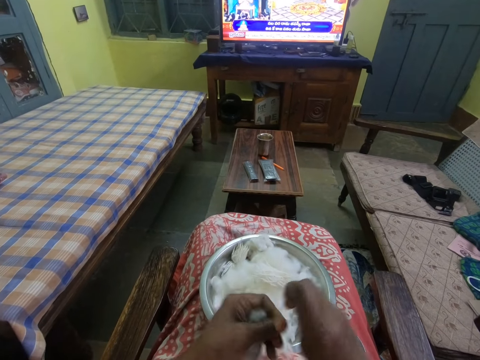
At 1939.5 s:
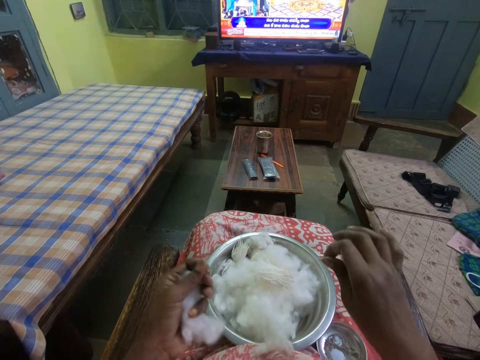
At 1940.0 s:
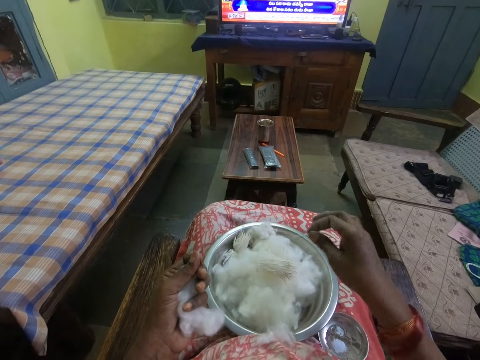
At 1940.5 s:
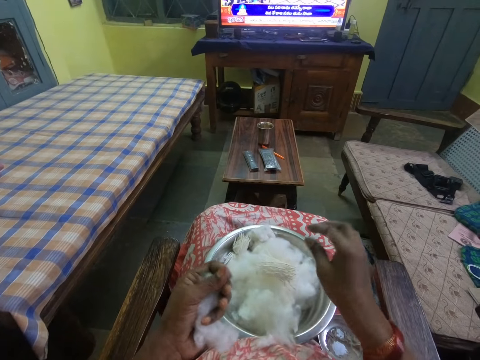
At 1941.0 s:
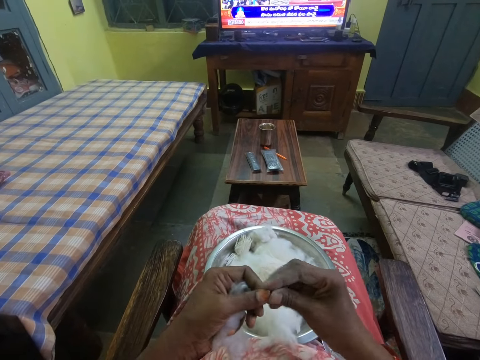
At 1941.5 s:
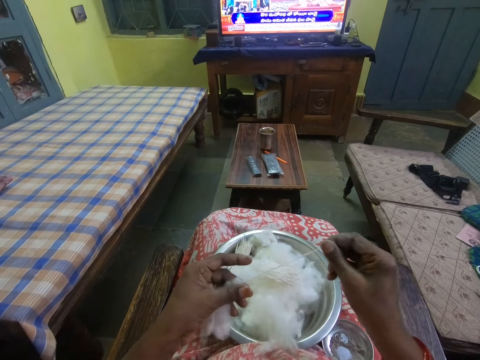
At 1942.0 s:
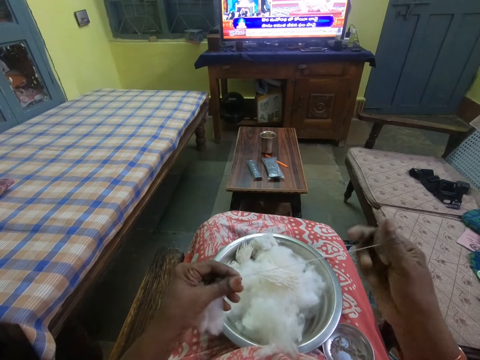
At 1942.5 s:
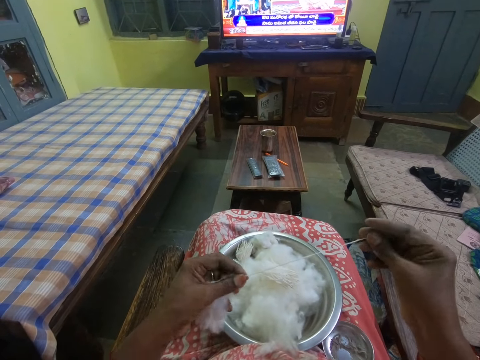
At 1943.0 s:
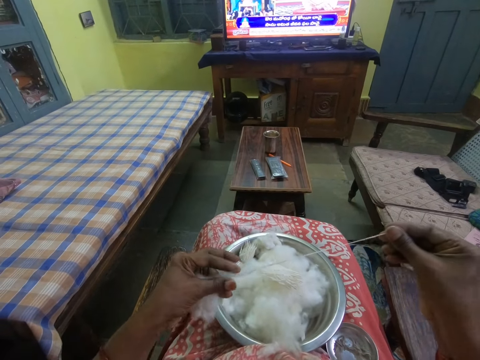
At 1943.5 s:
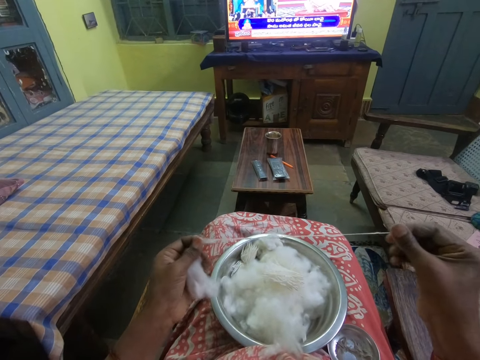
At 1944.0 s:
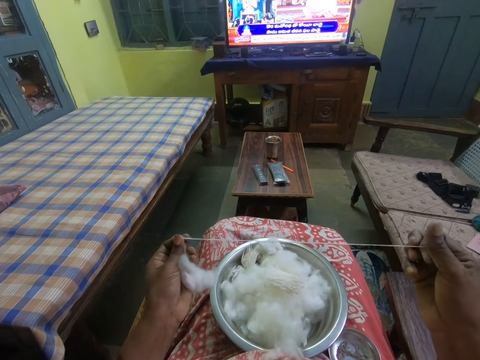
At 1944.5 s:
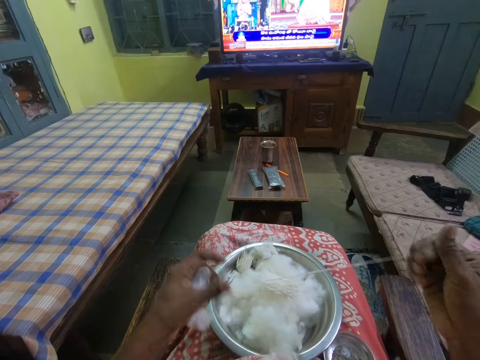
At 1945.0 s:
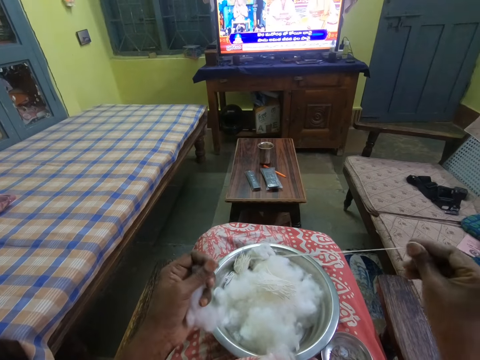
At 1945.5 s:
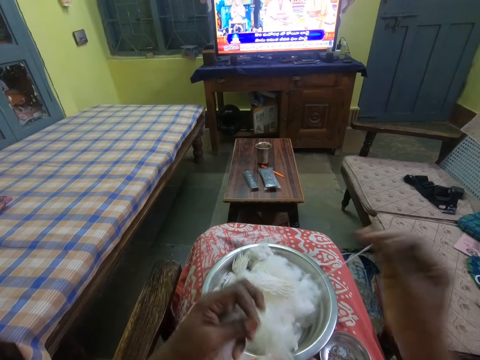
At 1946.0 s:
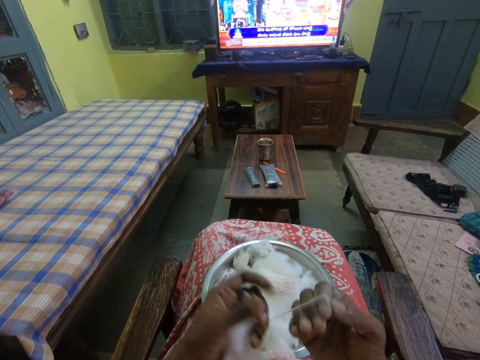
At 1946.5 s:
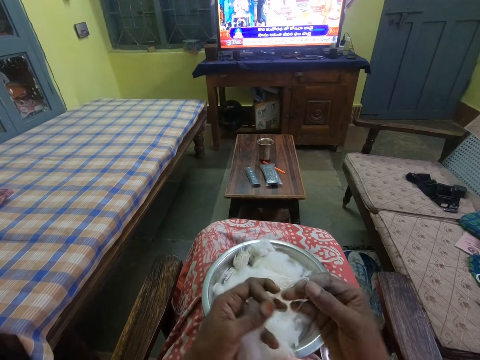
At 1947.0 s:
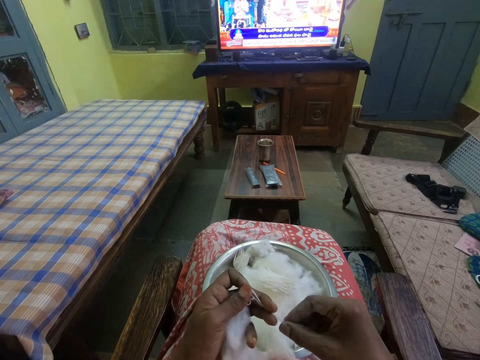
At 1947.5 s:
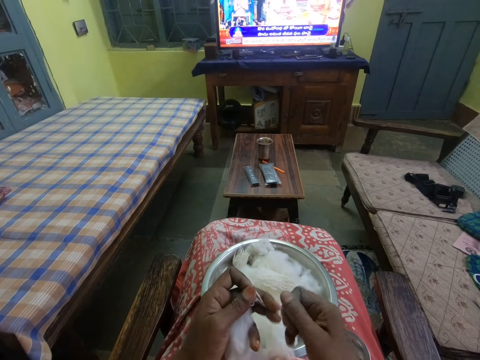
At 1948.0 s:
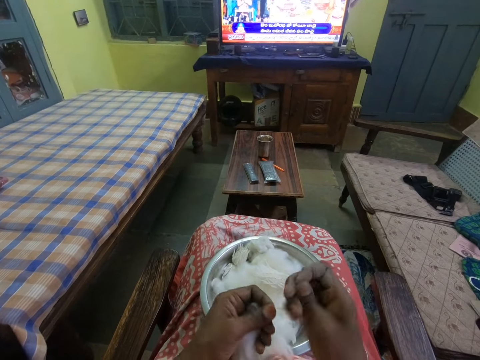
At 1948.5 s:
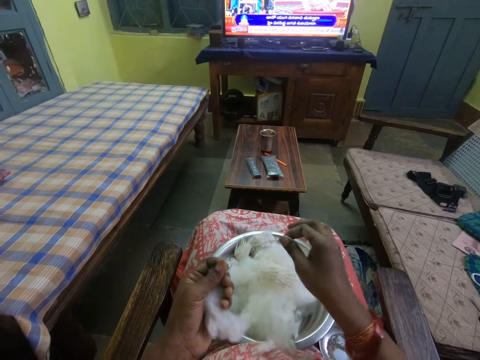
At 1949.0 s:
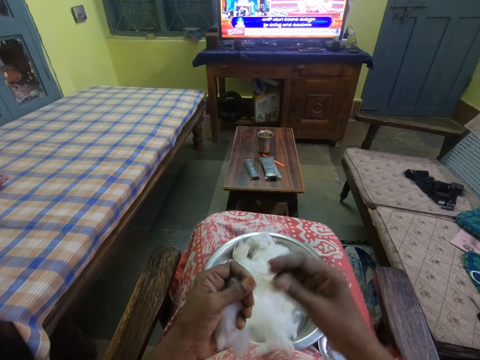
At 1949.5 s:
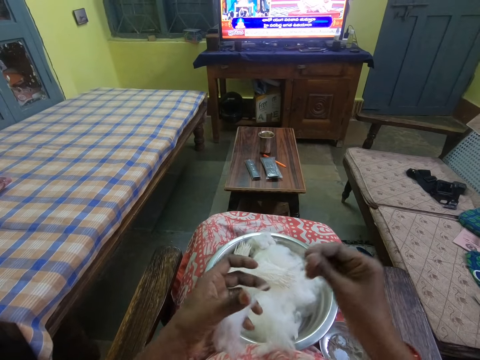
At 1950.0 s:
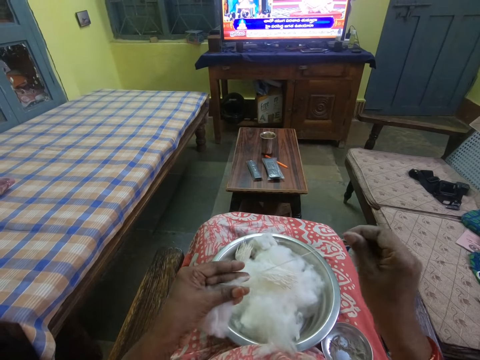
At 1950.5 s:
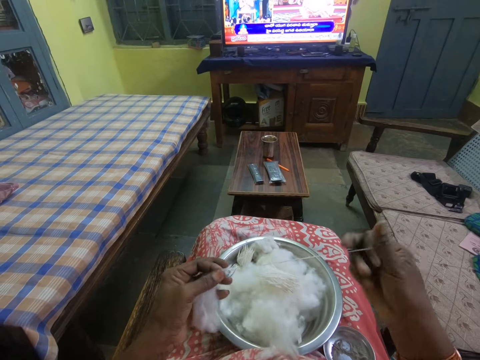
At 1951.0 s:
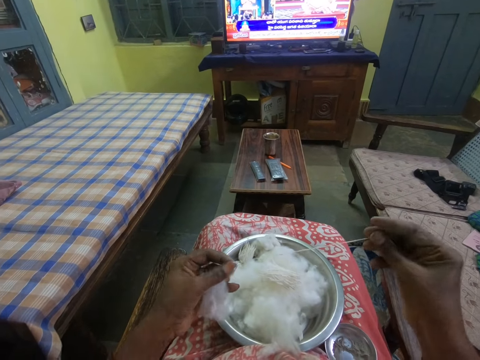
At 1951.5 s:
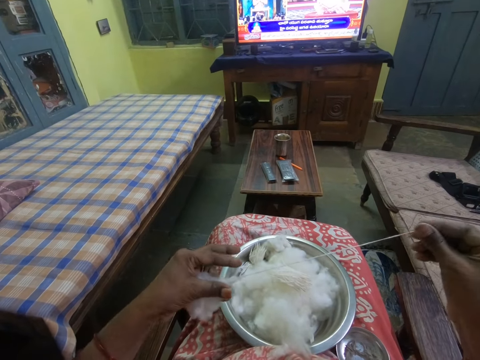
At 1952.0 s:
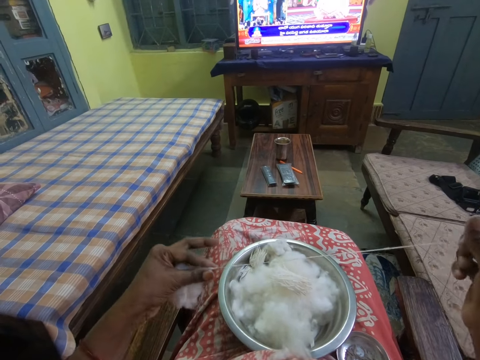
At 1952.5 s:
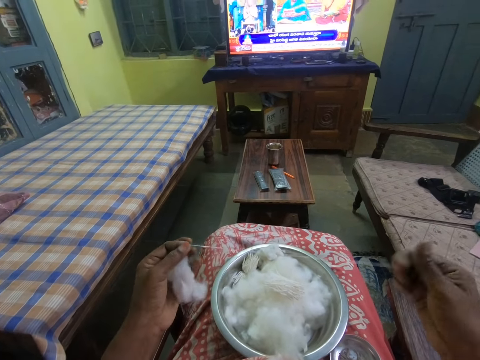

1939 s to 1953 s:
The camera wearer cuts the cotton. She puts the cotton inside the bowl or tray. She stretches the cotton in her hands. She rolls the cotton wool. She folds the cotton around her fingers. She rolls the cotton in her hands. She cuts the cotton. She puts the cotton inside the bowl. She stretches the cotton in her hands. She rolls the cotton wool.

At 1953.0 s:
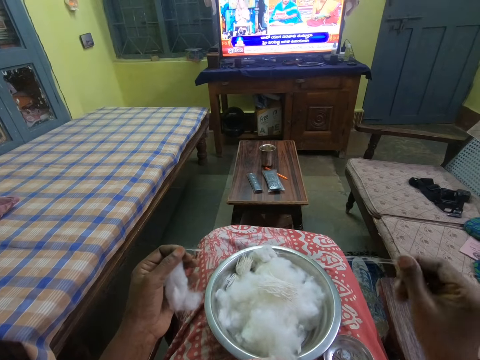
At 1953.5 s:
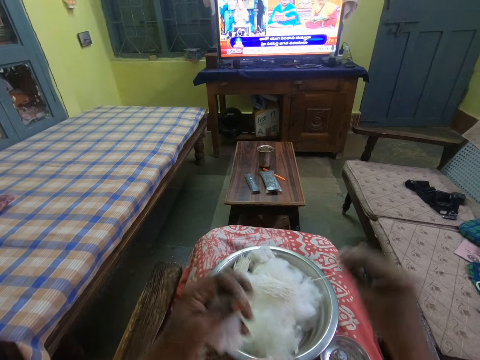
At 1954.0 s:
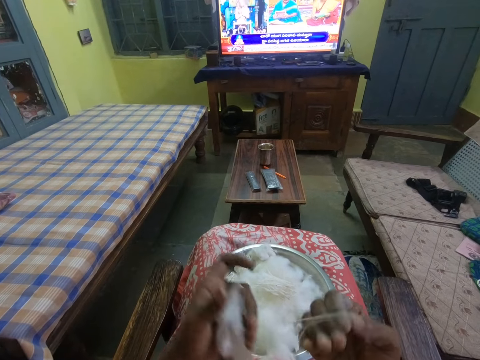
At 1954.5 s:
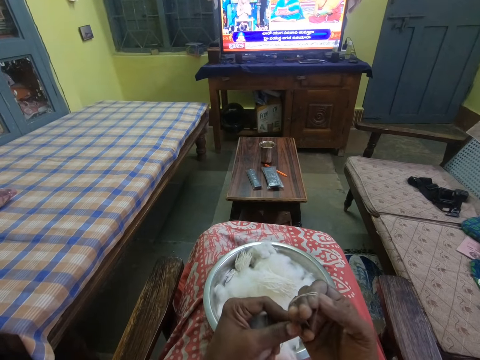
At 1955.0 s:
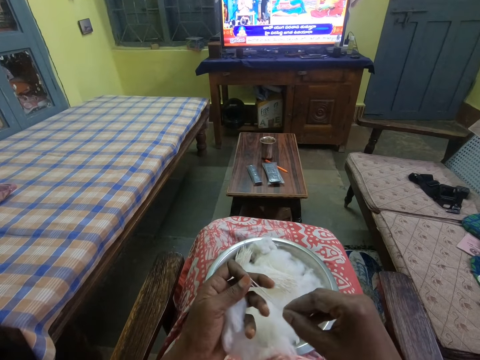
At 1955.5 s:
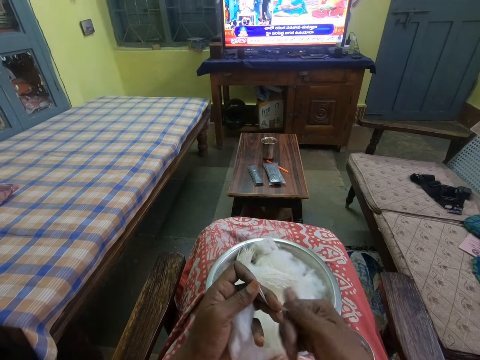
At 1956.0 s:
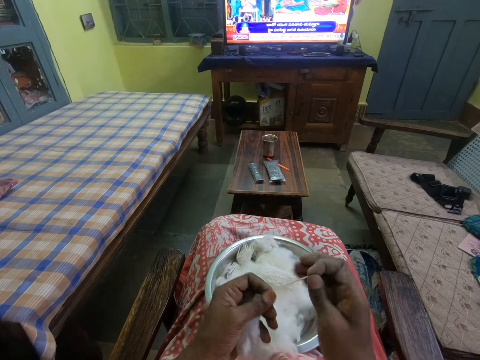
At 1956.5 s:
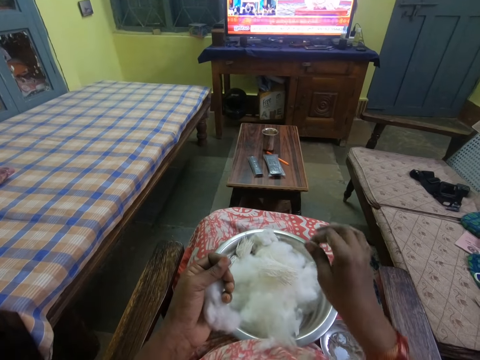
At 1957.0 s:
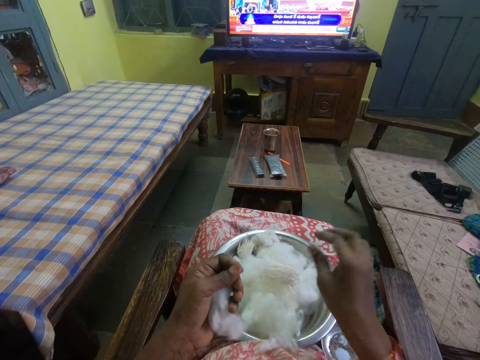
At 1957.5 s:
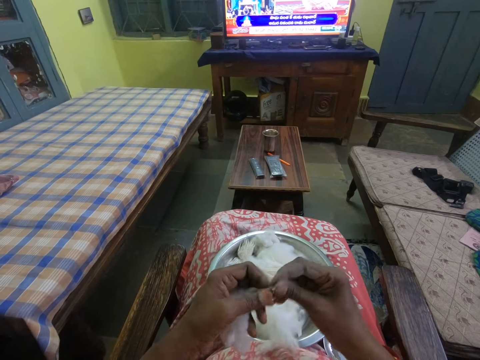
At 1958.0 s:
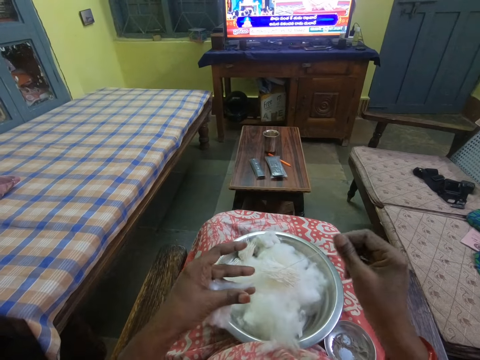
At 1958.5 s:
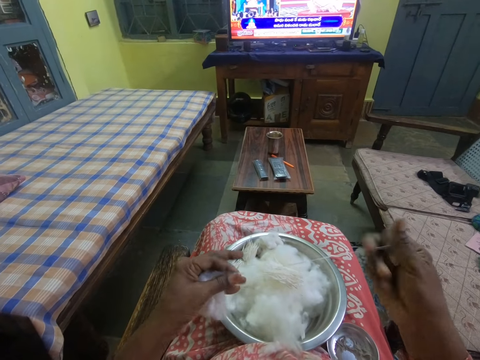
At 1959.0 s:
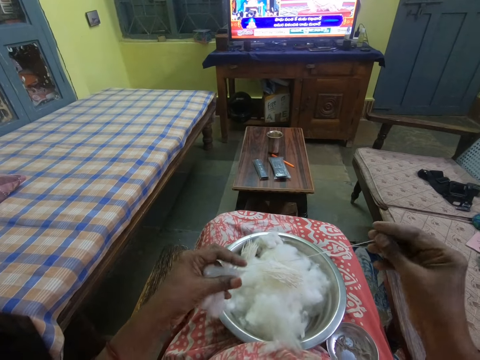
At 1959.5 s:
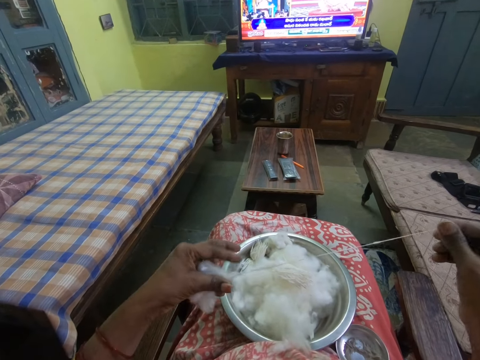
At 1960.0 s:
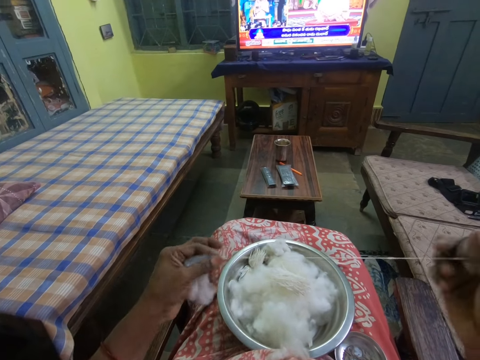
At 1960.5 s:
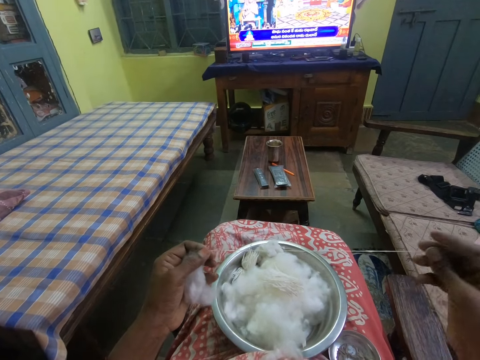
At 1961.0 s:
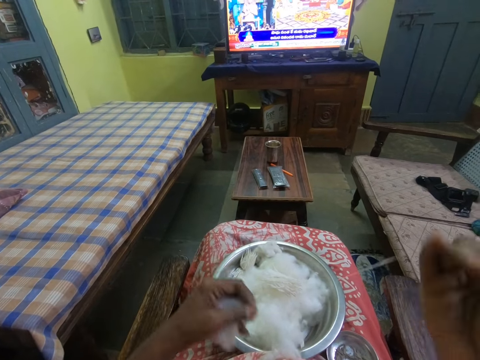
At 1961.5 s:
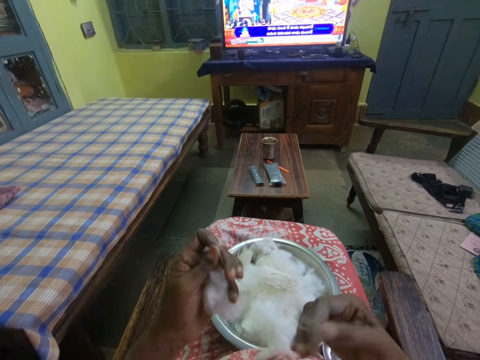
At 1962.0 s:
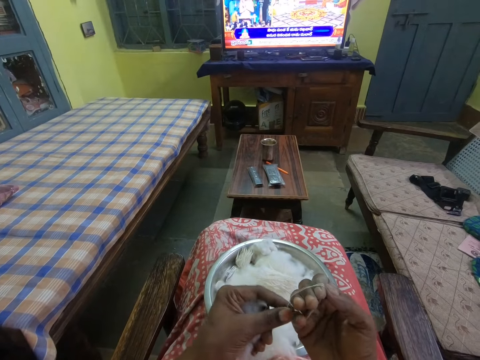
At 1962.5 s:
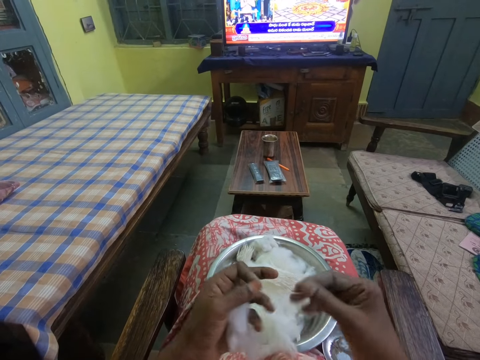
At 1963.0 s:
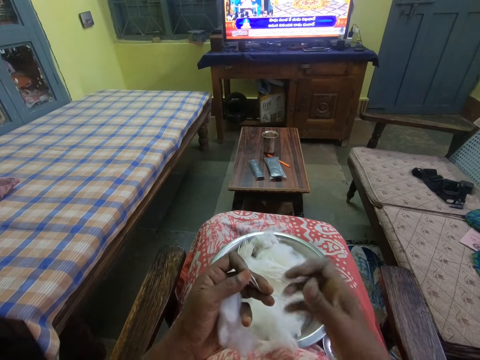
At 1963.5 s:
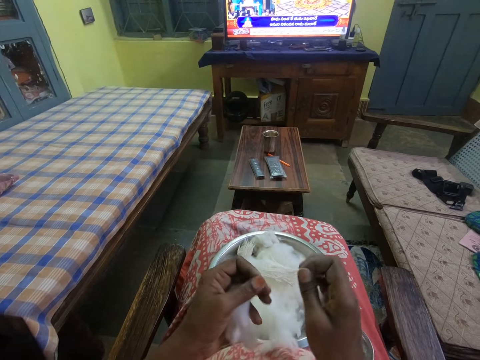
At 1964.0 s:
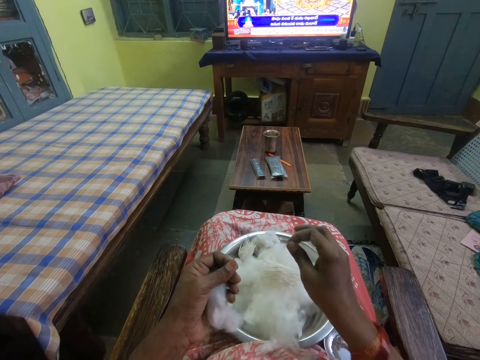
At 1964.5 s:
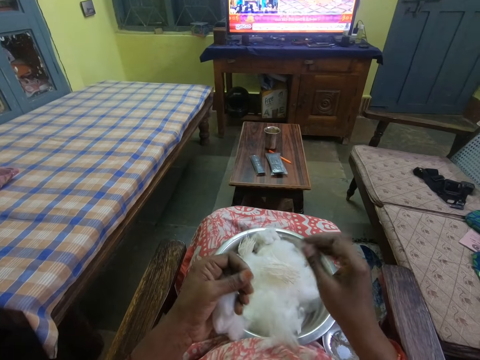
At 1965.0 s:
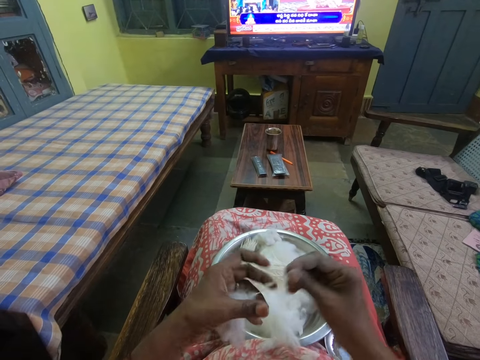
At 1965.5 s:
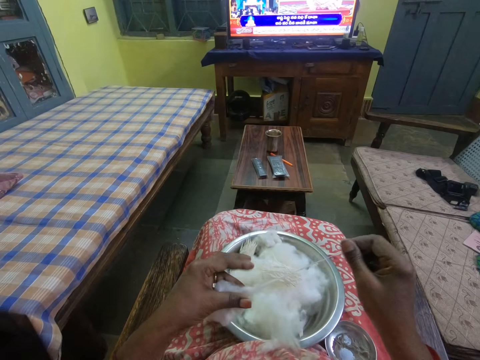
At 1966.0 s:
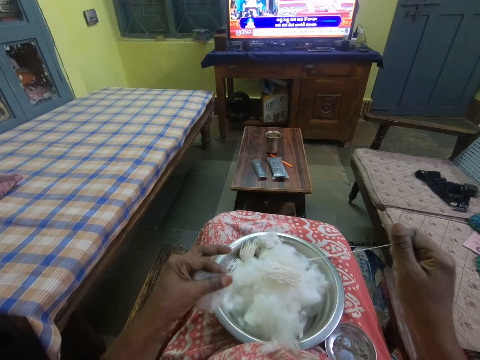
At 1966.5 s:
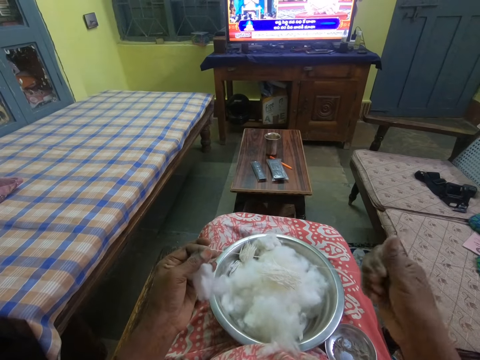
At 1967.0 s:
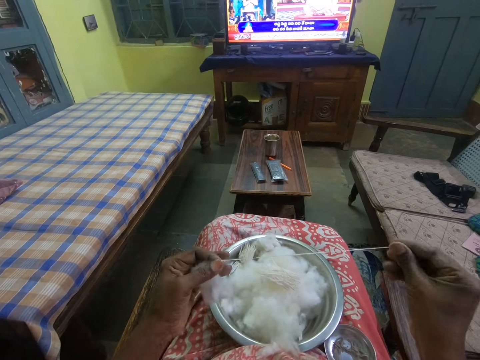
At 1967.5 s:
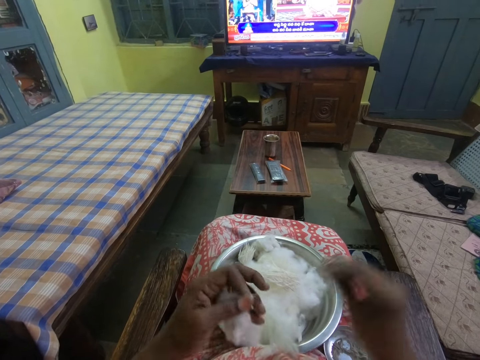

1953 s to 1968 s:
The camera wearer folds the cotton around her fingers. She rolls the cotton in her hands. She cuts the cotton. She puts the cotton inside the bowl or tray. She stretches the cotton in her hands. She rolls the cotton wool. She folds the cotton around her fingers. She rolls the cotton in her hands. She cuts the cotton. She puts the cotton inside the bowl. She stretches the cotton in her hands. She rolls the cotton wool.
